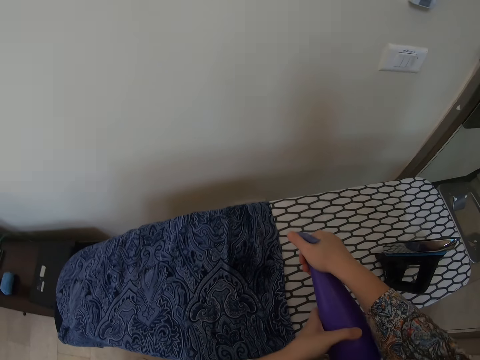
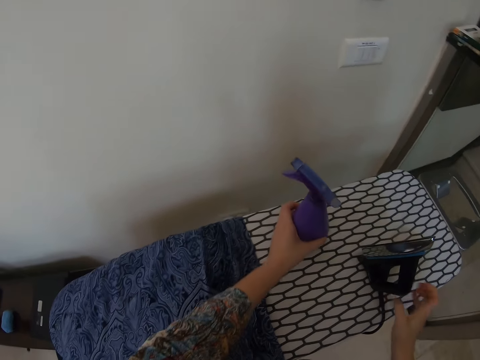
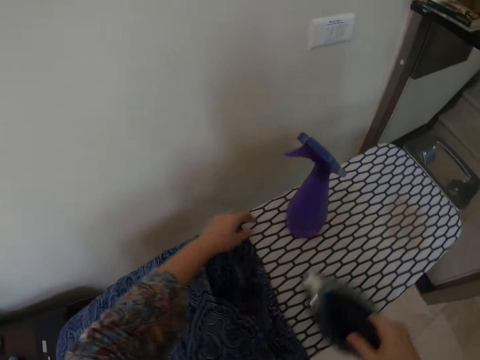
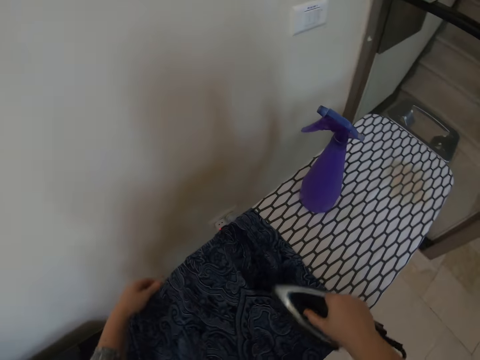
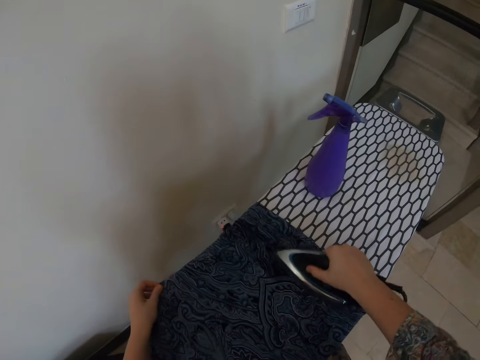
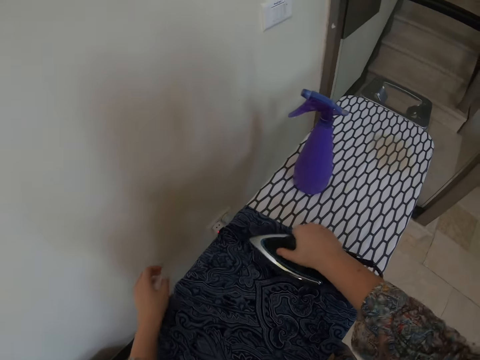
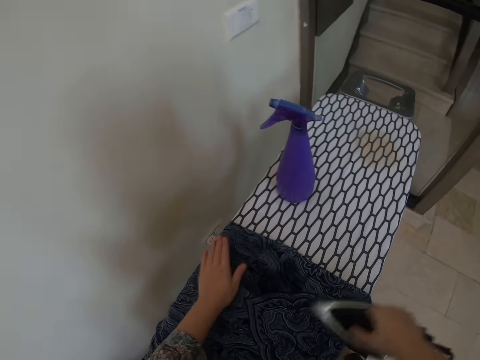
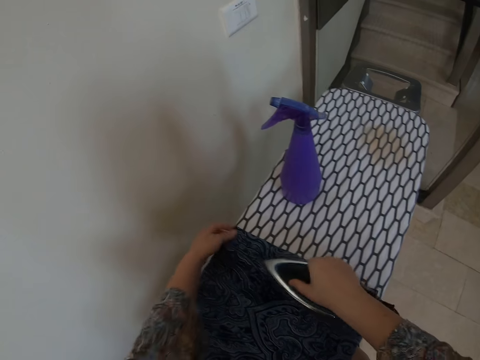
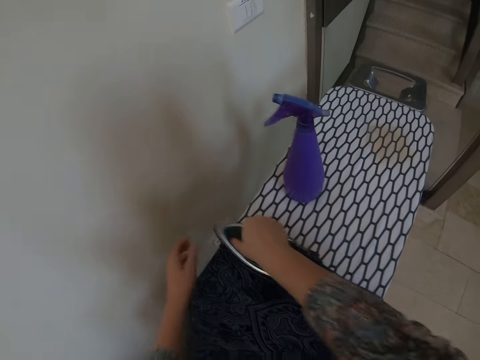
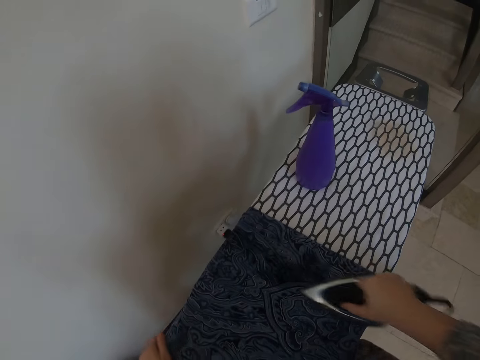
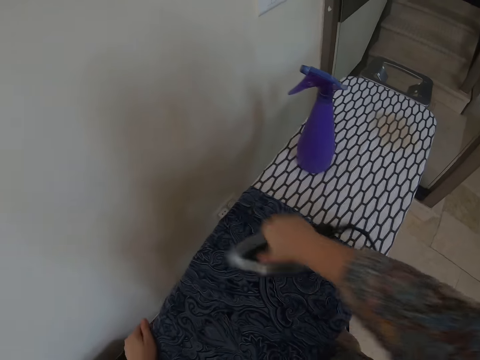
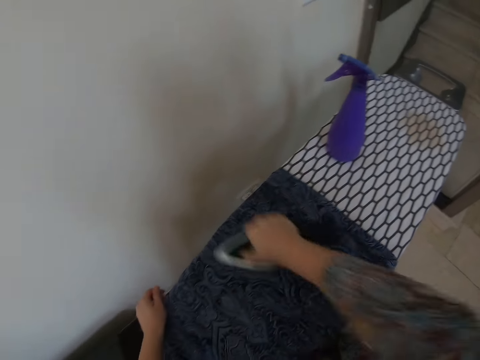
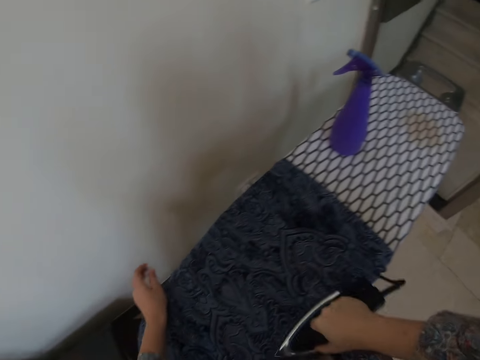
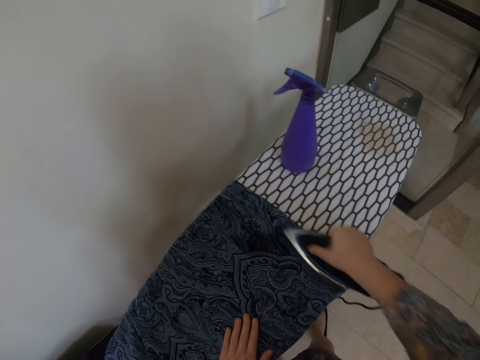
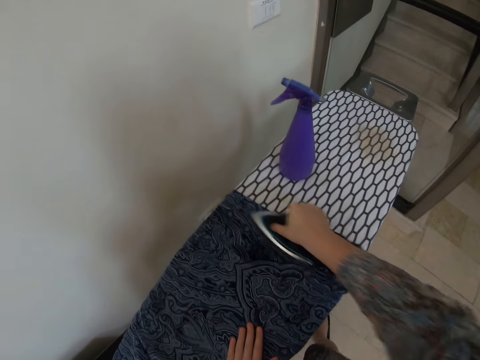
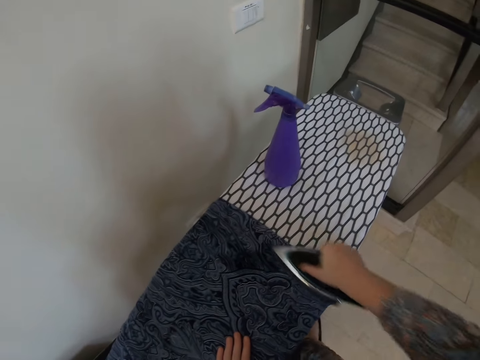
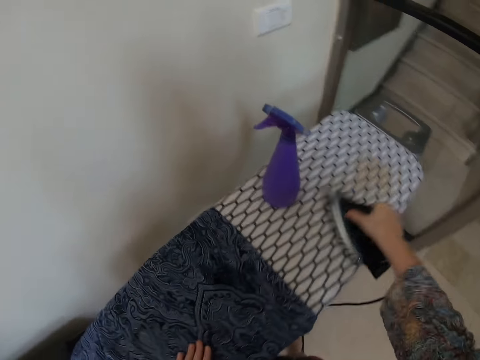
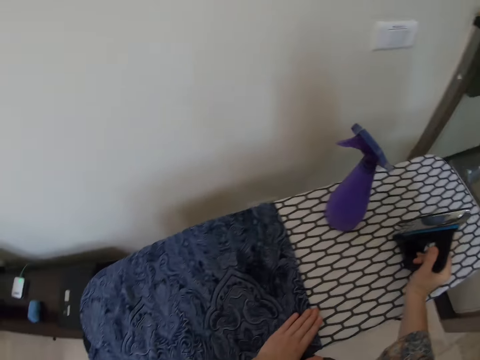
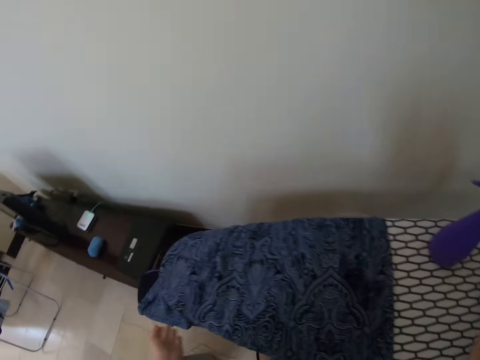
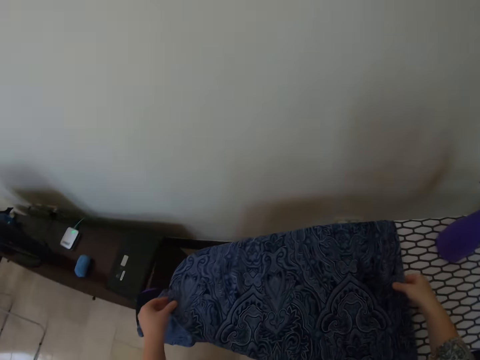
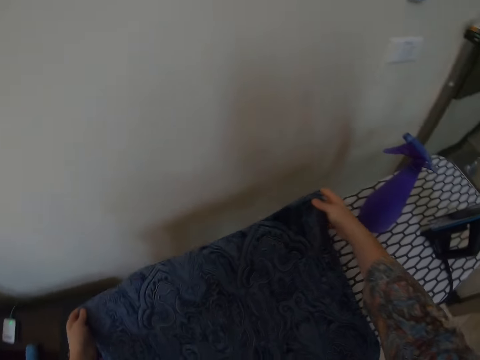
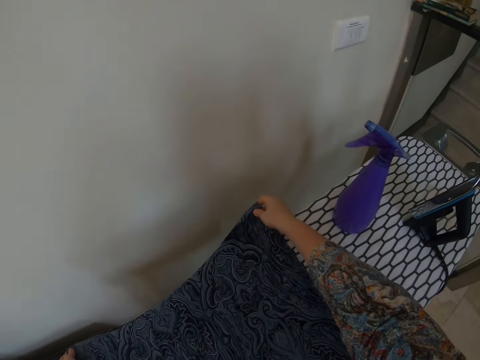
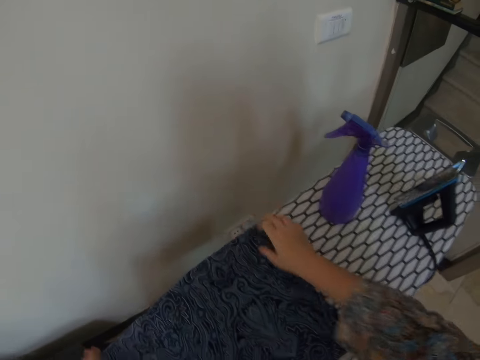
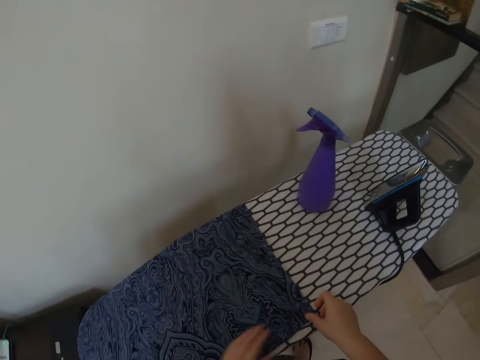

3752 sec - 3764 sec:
The camera wearer picks up the spray bottle on the table and picks up the iron on the table. She is ironing the cloth. She puts the iron on the table and holds the cloth with her hands.

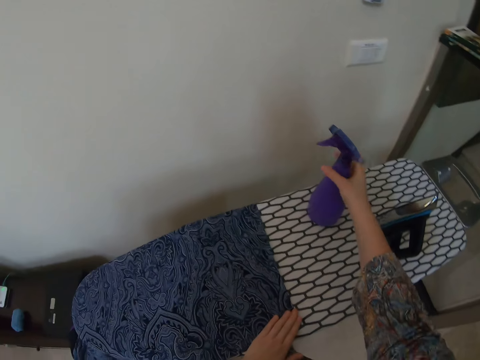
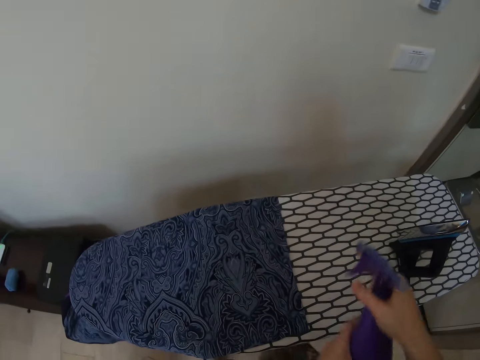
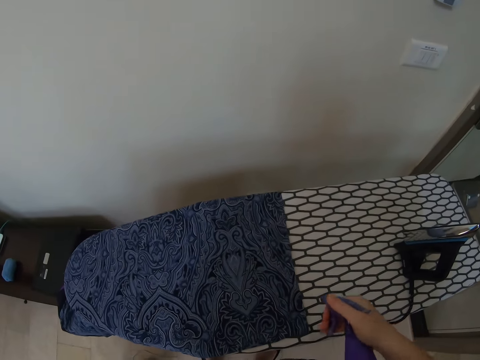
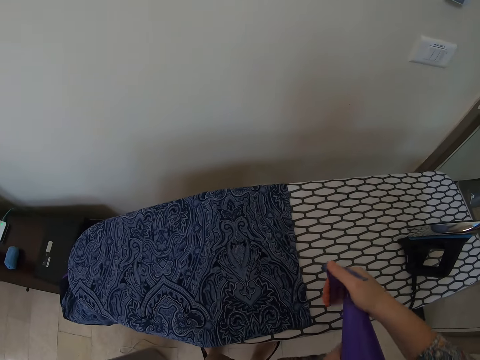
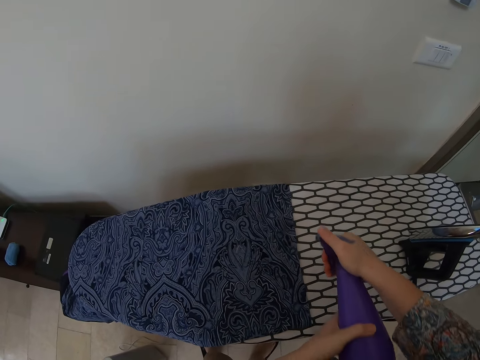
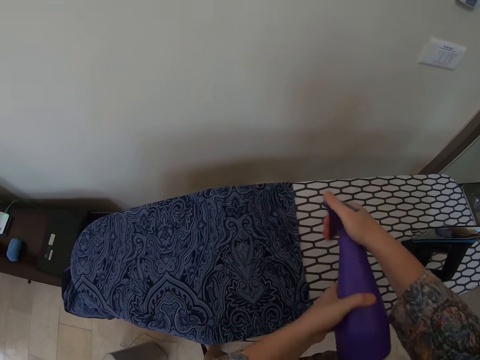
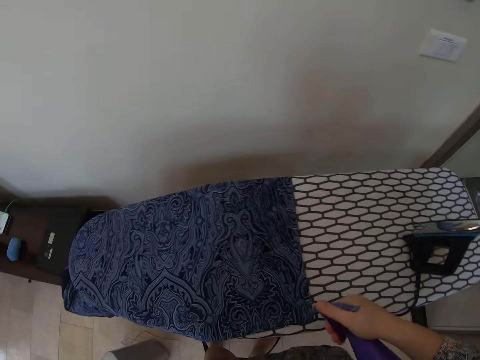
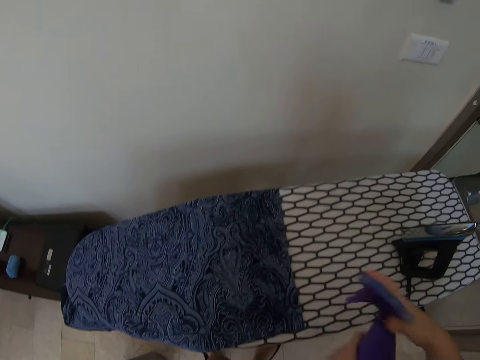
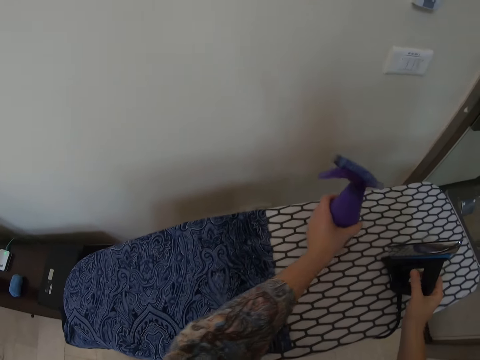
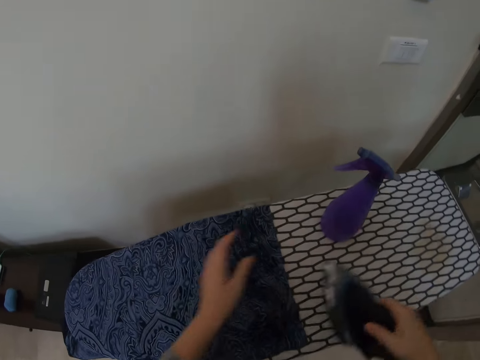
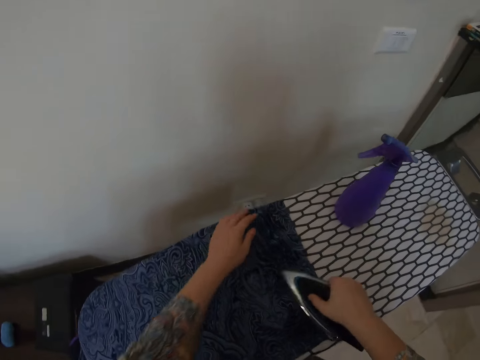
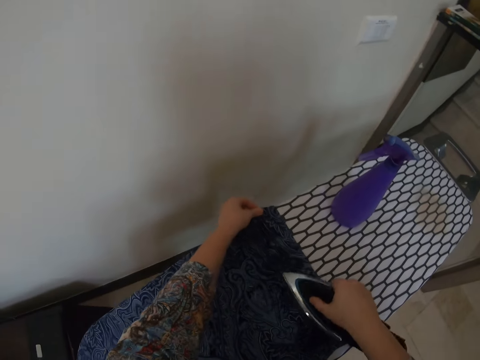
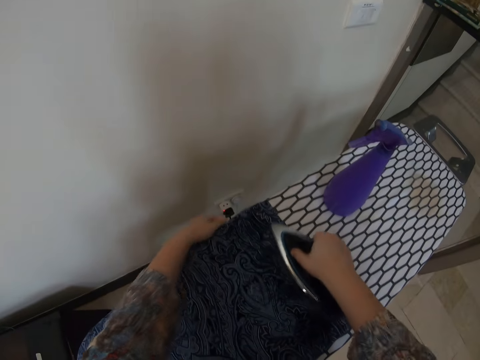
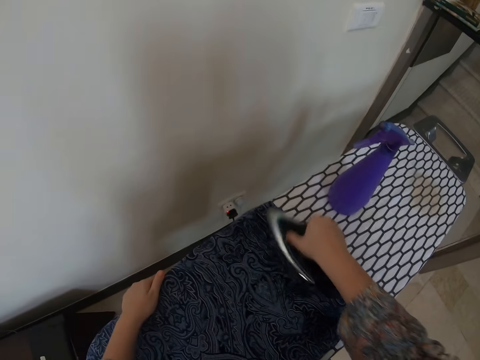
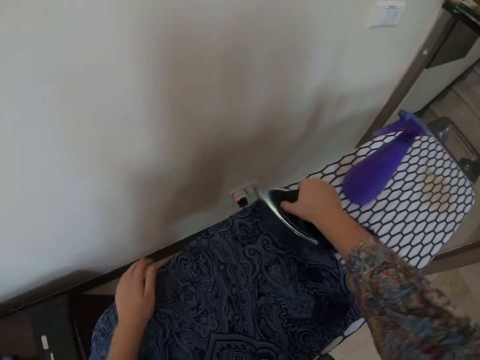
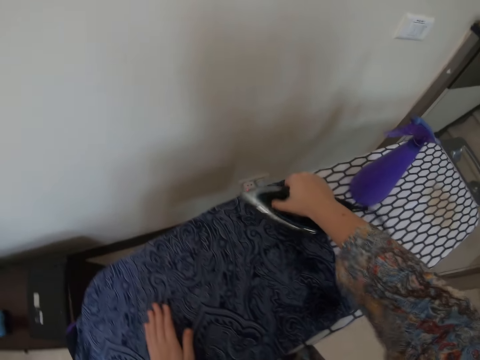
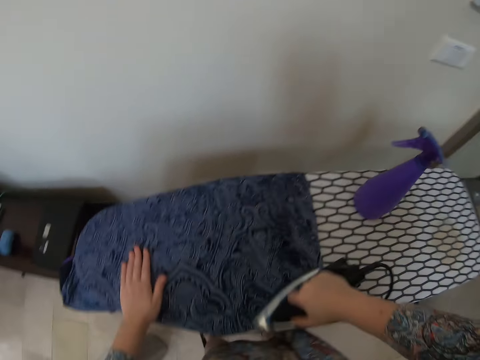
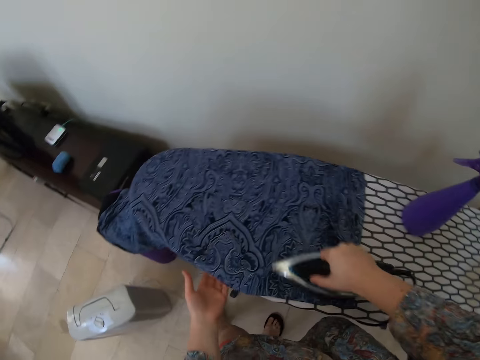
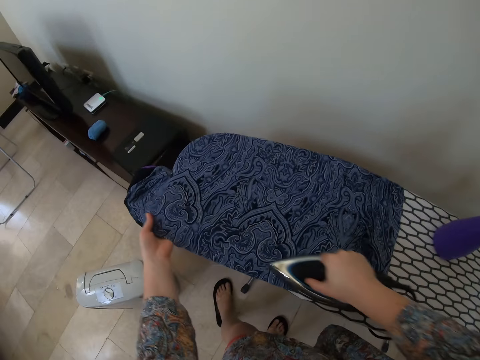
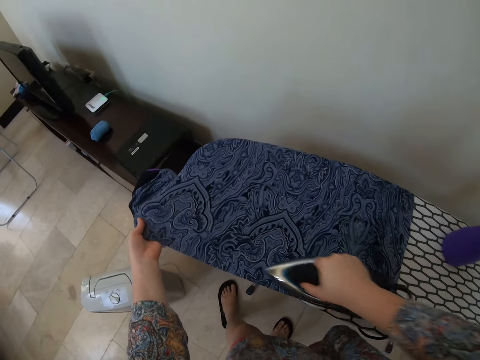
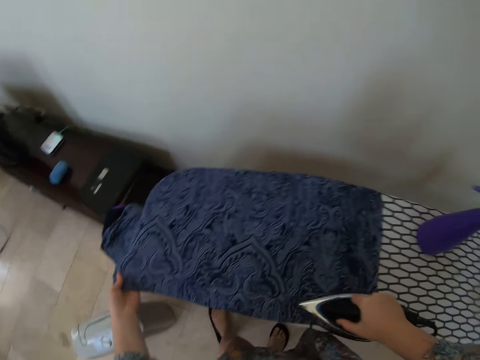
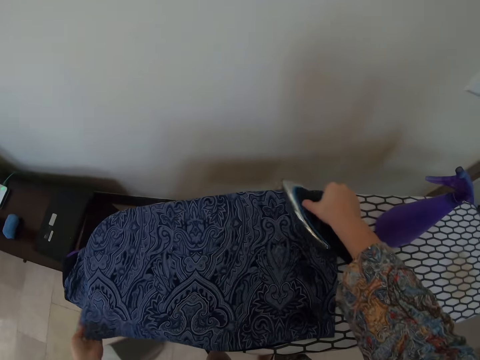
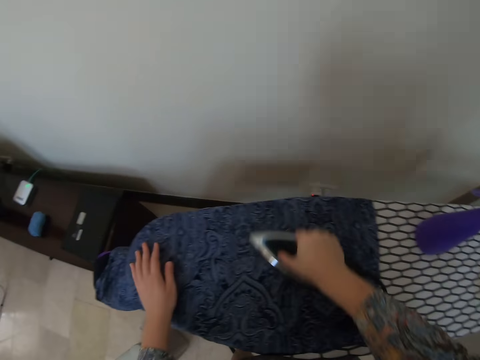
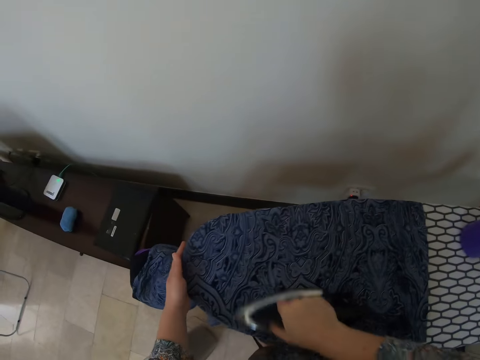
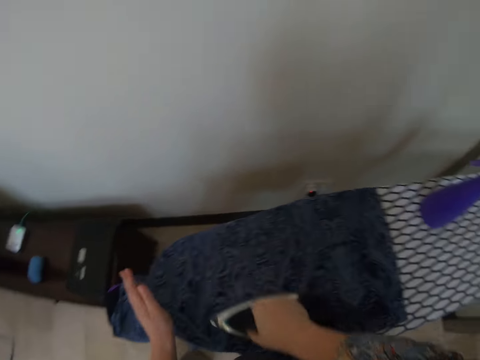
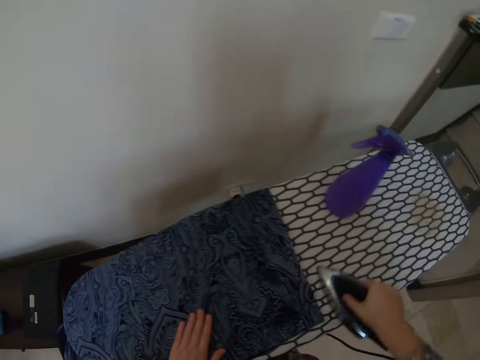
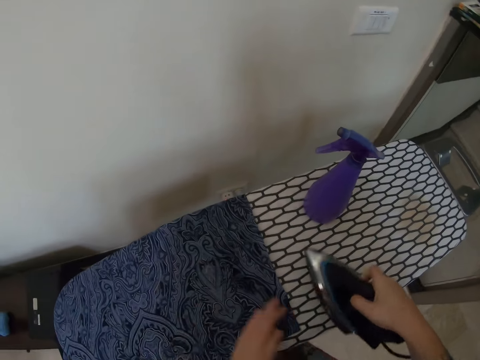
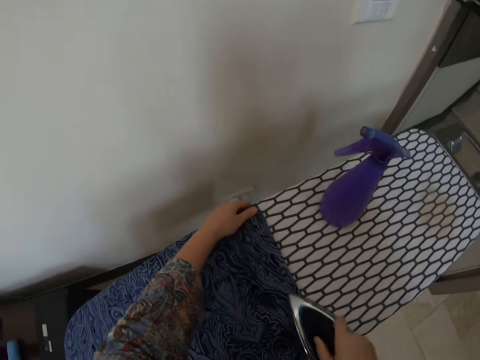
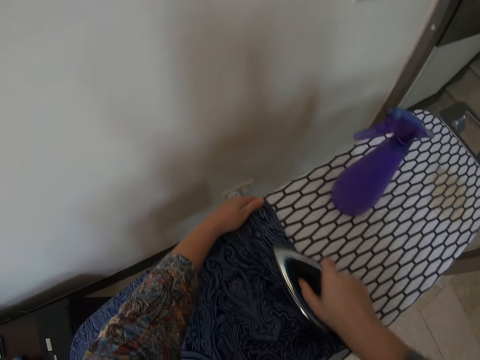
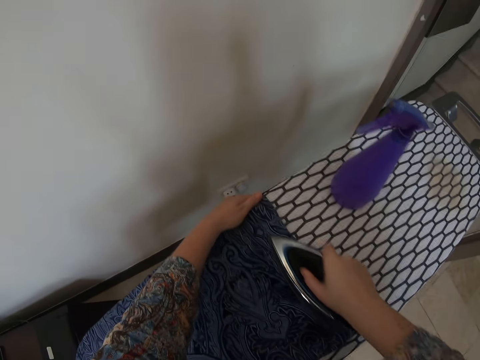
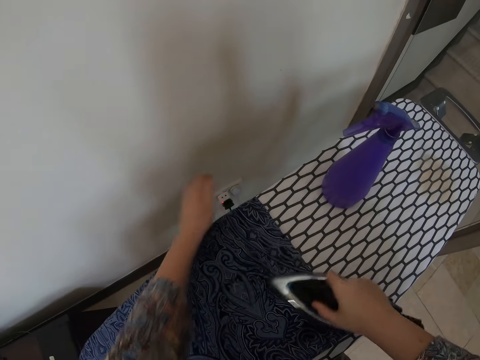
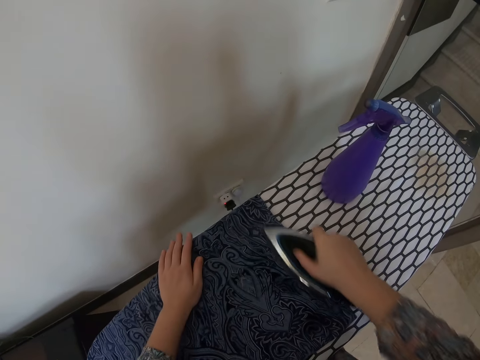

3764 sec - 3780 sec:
The camera wearer picks up the spray bottle on the table. They spray the cloth on the table. They put the spray bottle on the table. They pick up the iron on the table and iron the cloth on the table.
